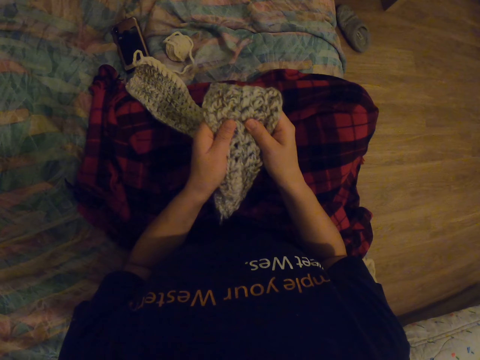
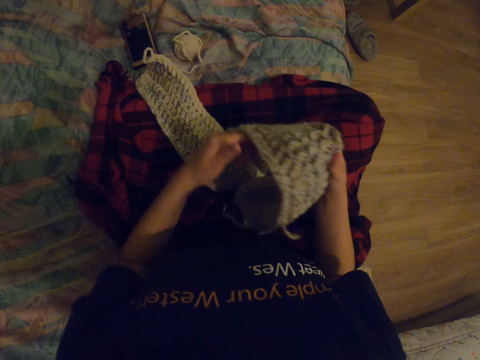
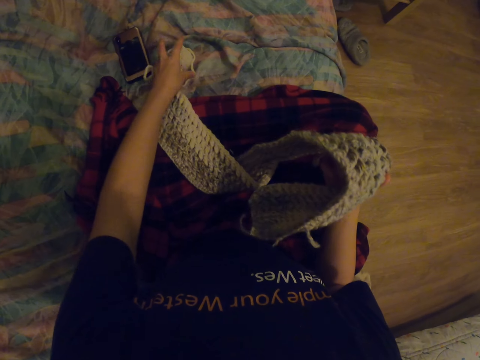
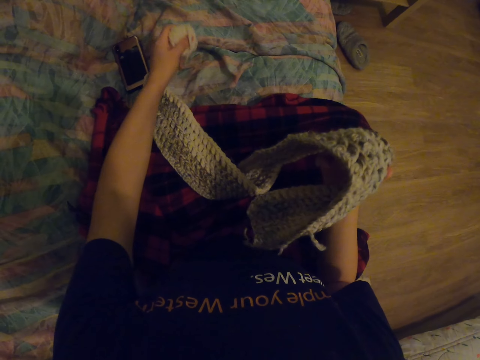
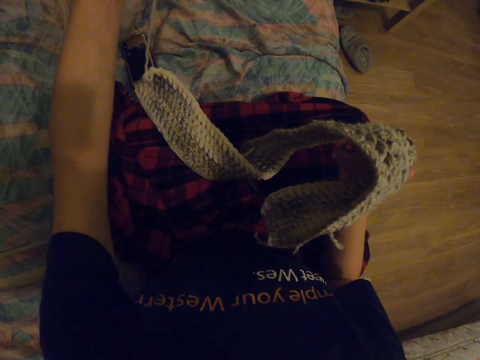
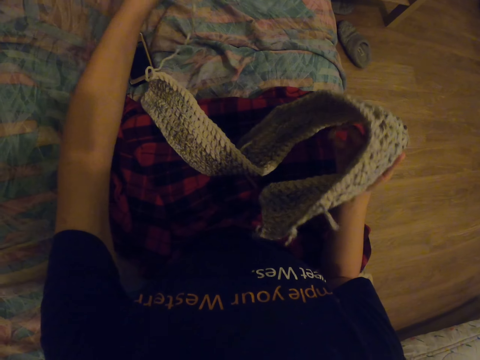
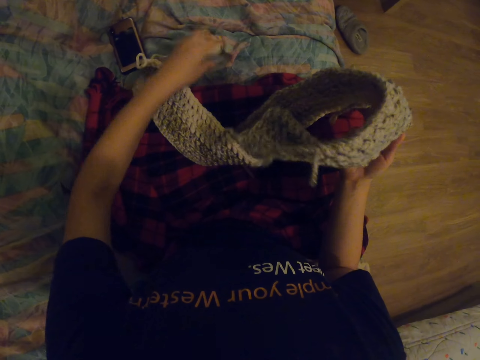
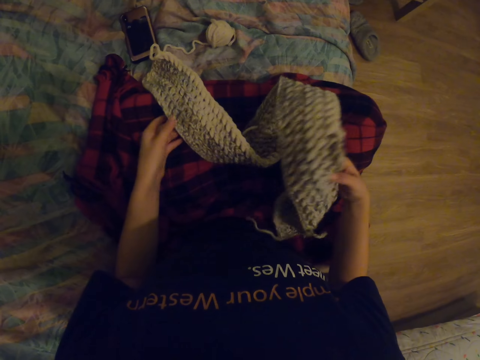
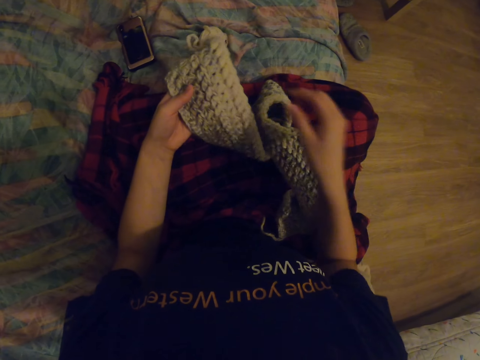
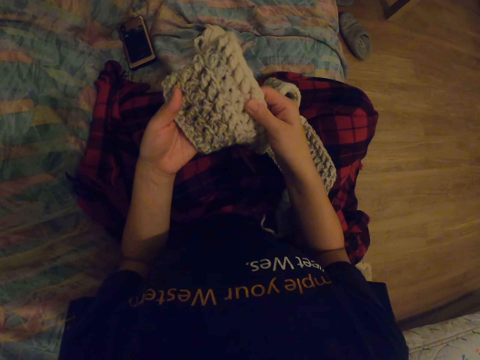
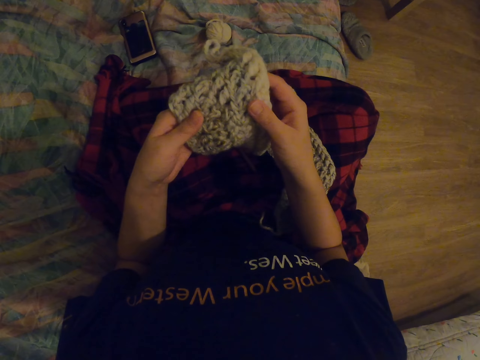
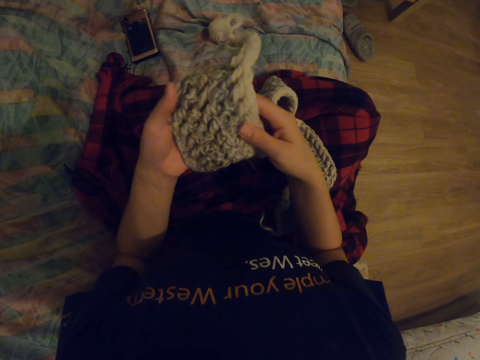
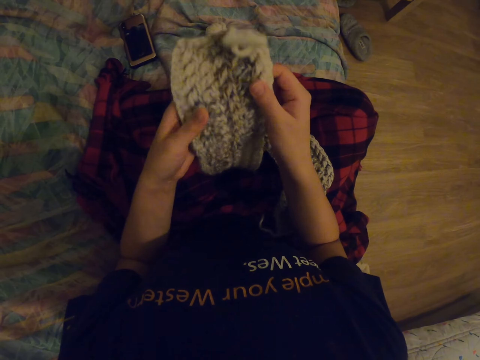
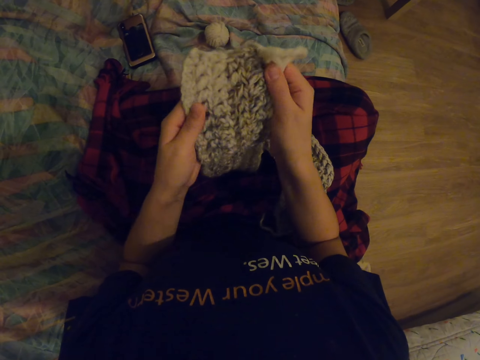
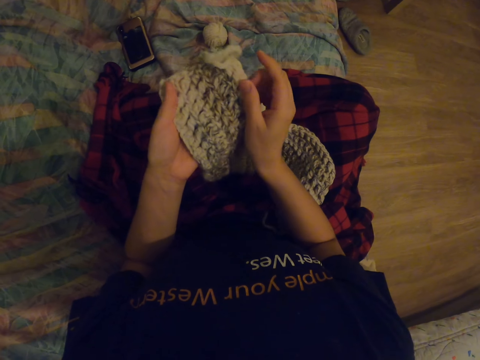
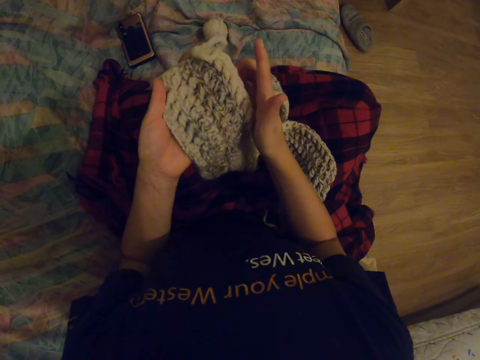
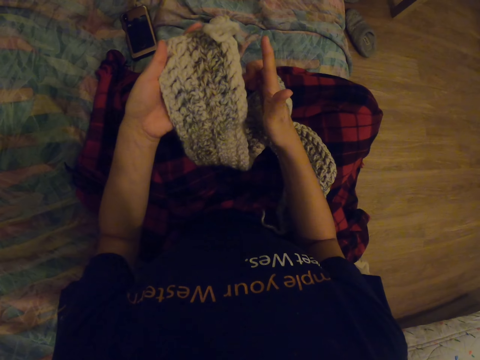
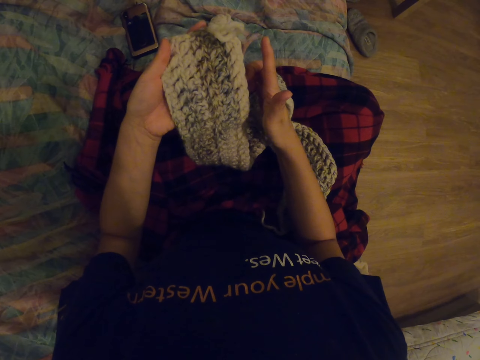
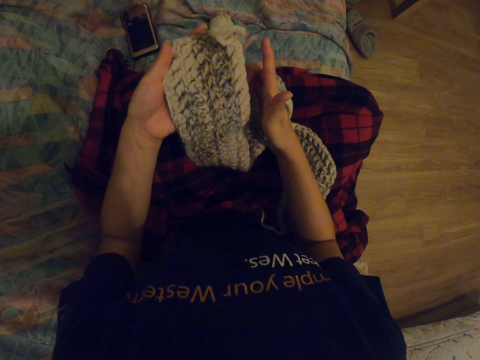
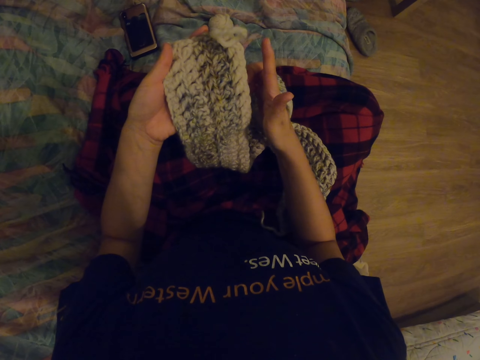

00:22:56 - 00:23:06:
The camera wearer picks up the thread, puts the thread down, and holds the crochet.
